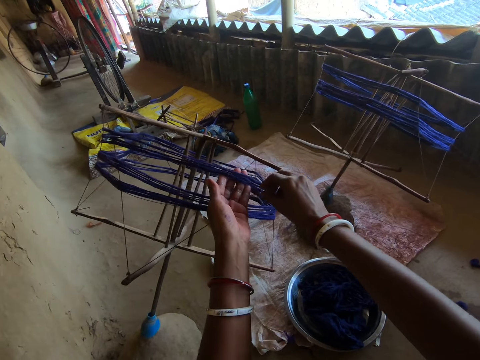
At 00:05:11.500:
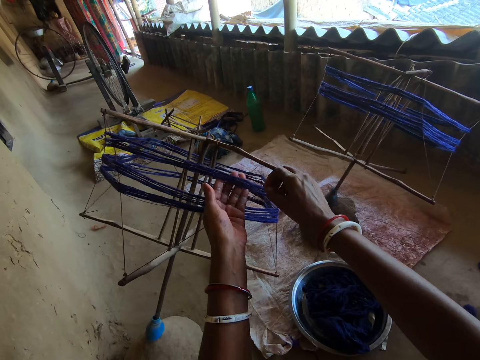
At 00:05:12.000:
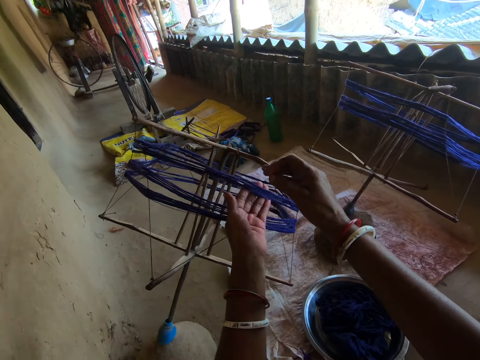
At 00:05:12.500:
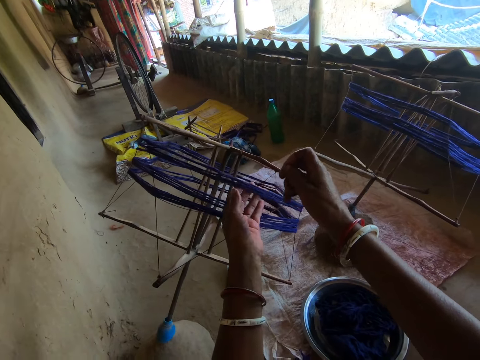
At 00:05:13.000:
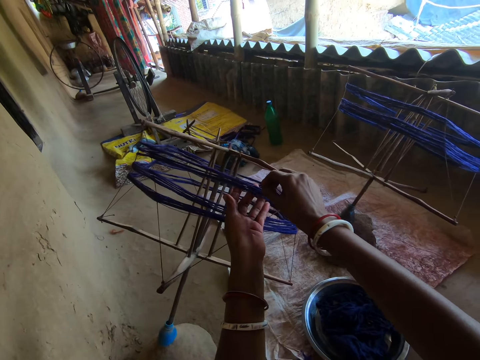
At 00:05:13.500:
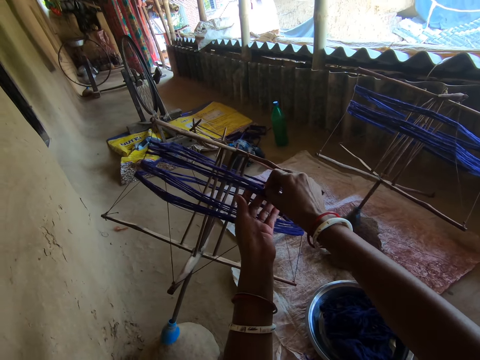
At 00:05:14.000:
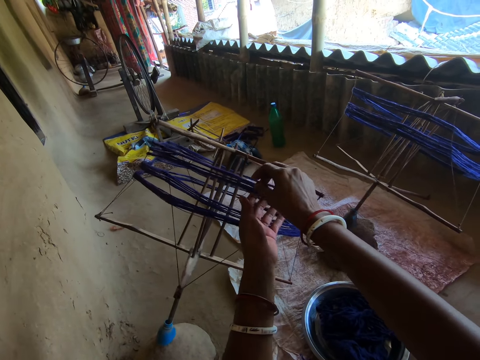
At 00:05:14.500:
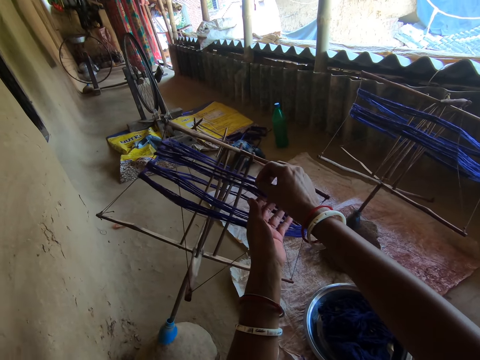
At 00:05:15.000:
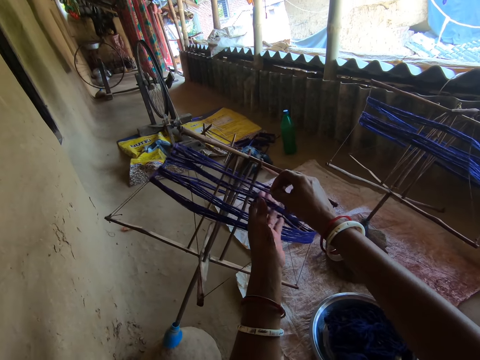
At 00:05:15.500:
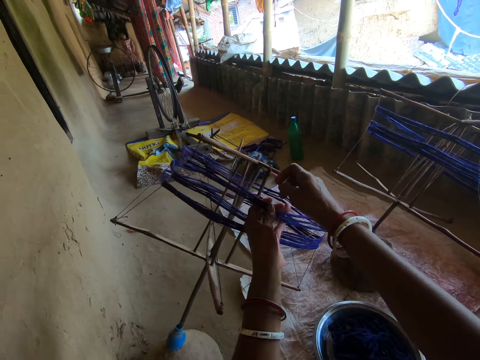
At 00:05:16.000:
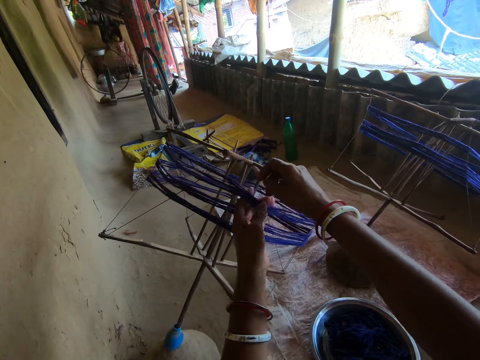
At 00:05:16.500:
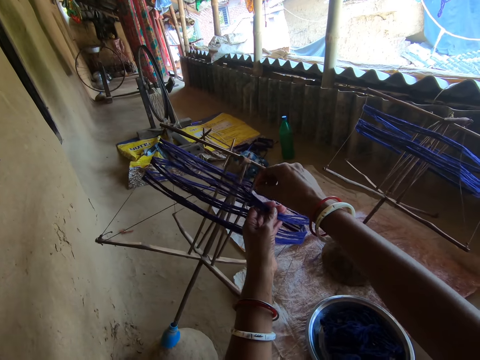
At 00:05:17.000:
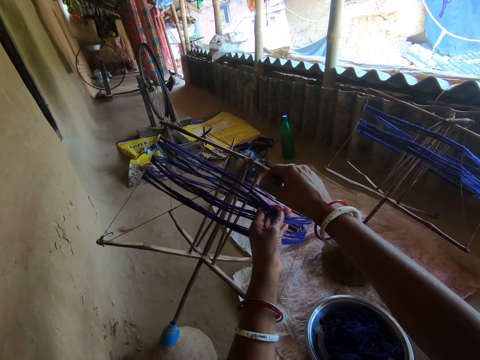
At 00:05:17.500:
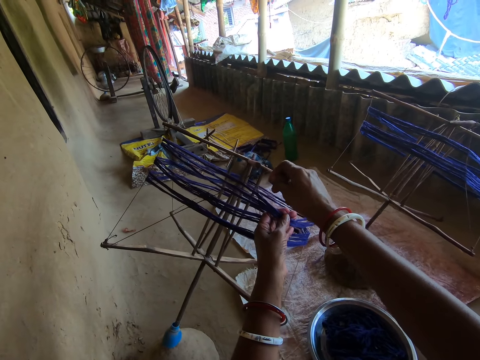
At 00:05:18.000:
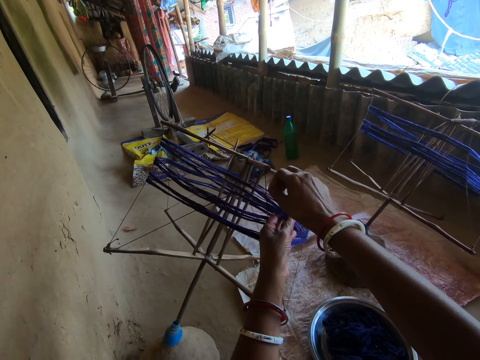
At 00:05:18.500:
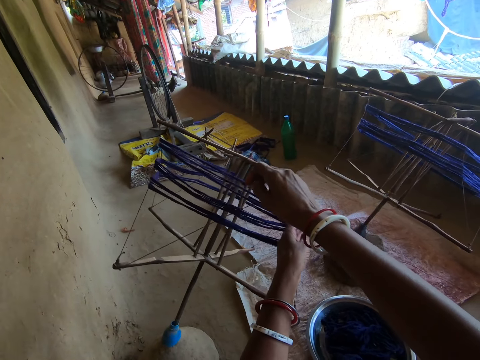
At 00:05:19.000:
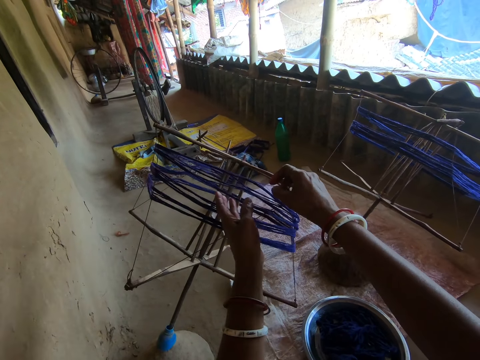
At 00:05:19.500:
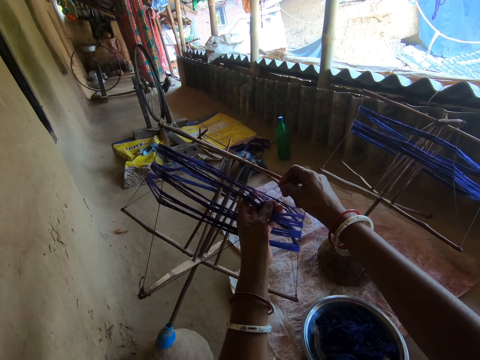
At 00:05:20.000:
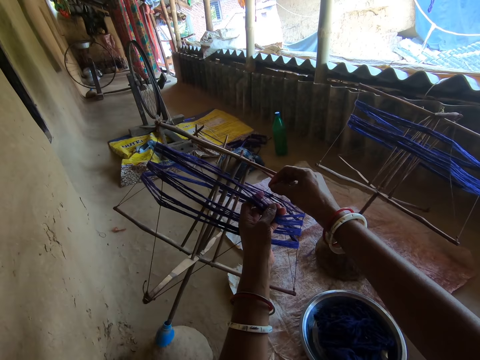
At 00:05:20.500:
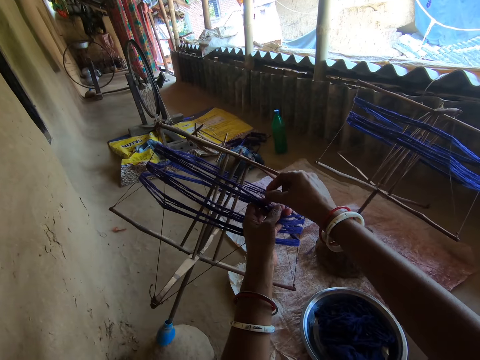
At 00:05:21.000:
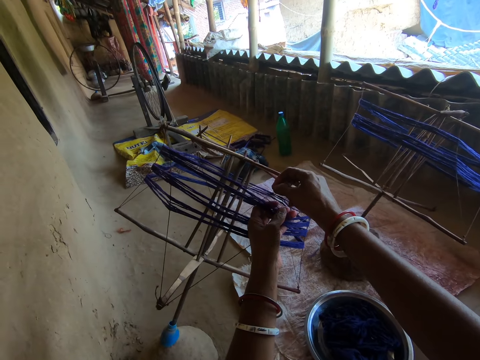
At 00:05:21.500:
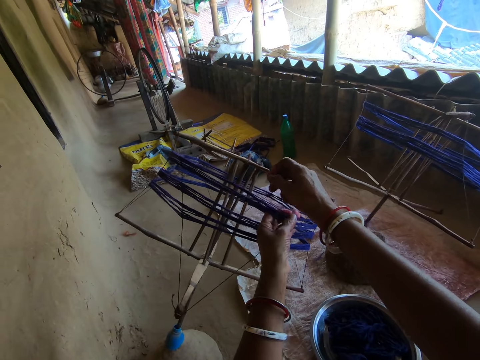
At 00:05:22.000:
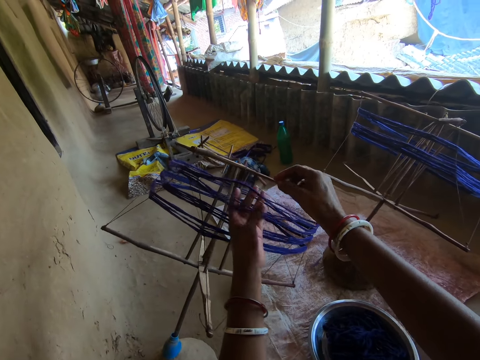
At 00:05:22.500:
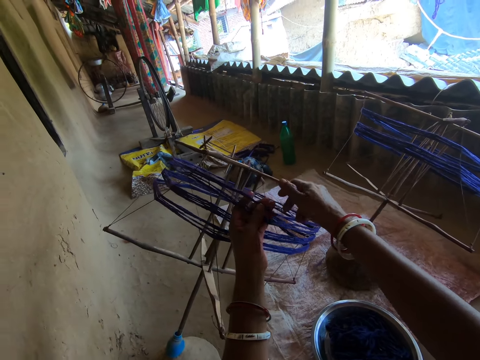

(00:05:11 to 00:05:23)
The camera wearer touches the thread with both hands. They pull the thread. They rotate something.

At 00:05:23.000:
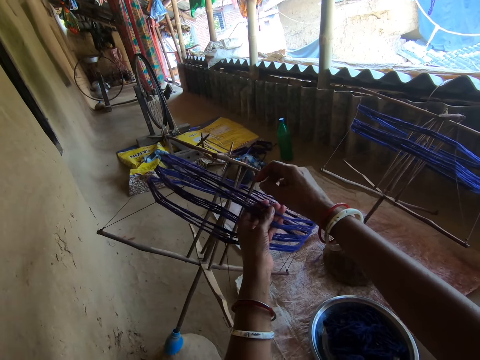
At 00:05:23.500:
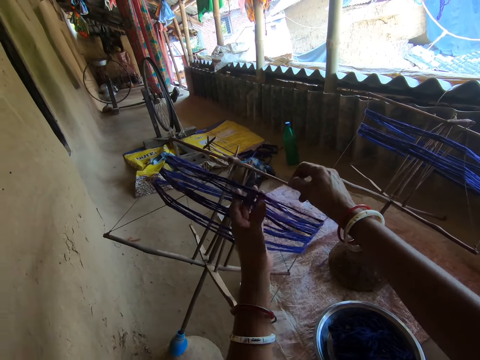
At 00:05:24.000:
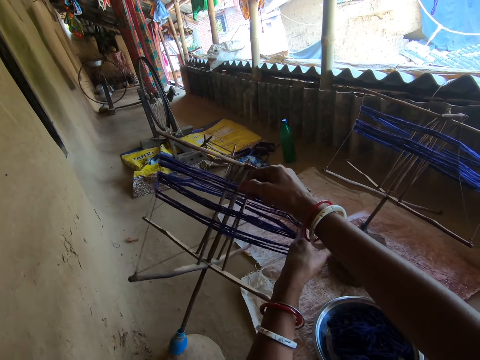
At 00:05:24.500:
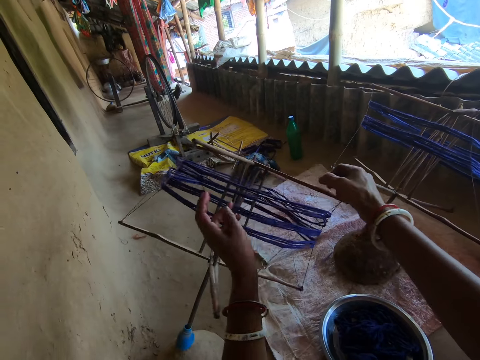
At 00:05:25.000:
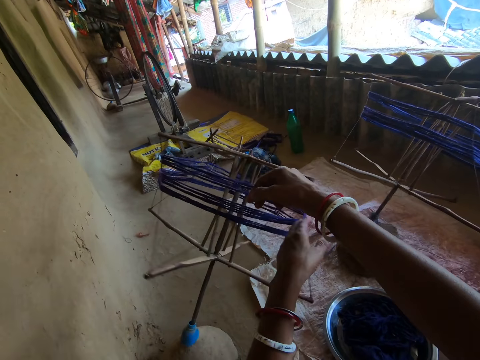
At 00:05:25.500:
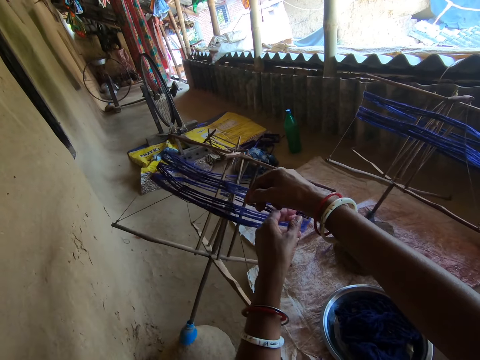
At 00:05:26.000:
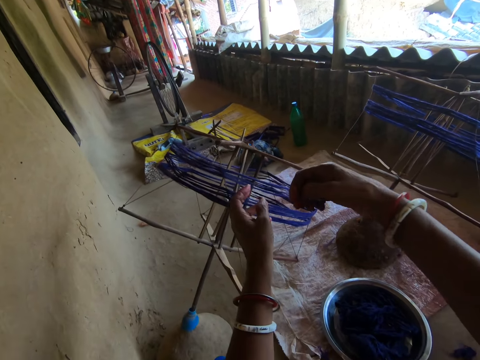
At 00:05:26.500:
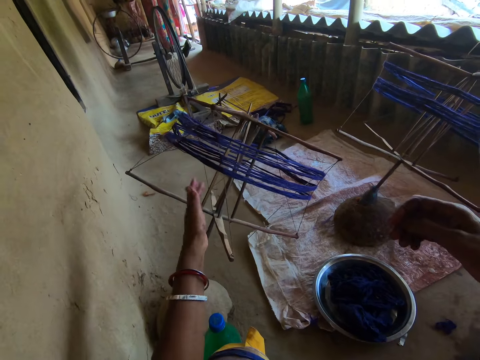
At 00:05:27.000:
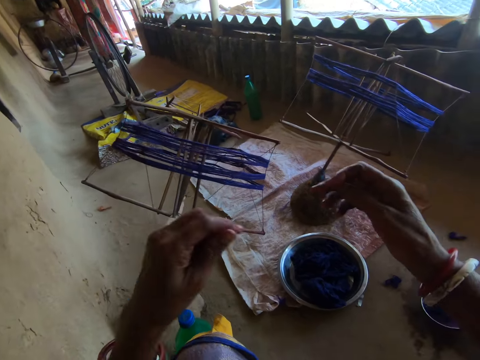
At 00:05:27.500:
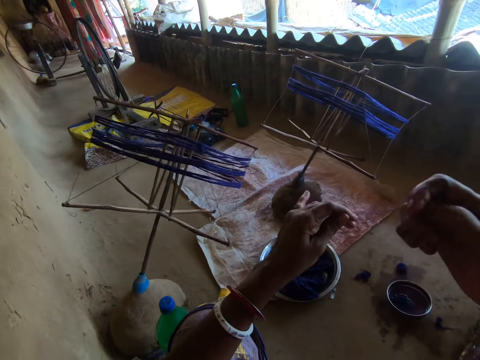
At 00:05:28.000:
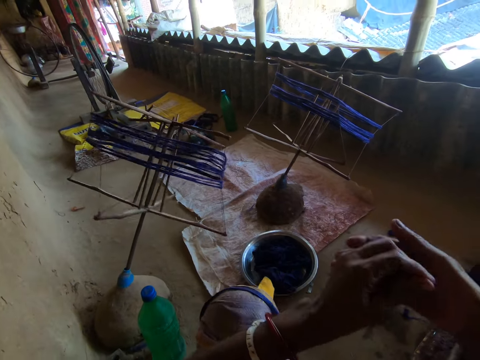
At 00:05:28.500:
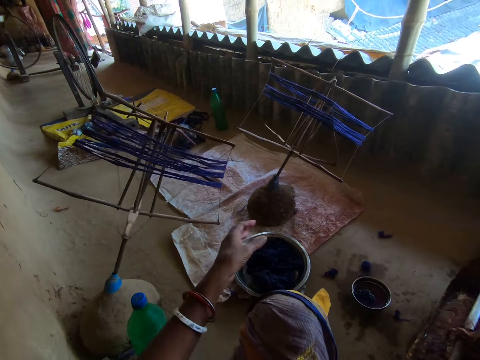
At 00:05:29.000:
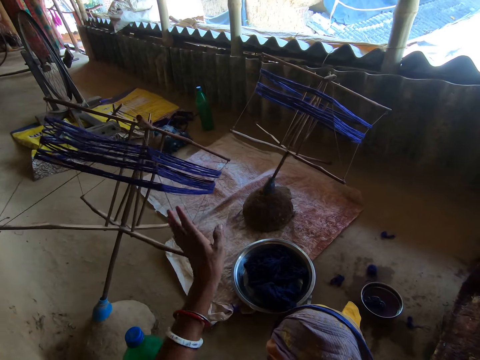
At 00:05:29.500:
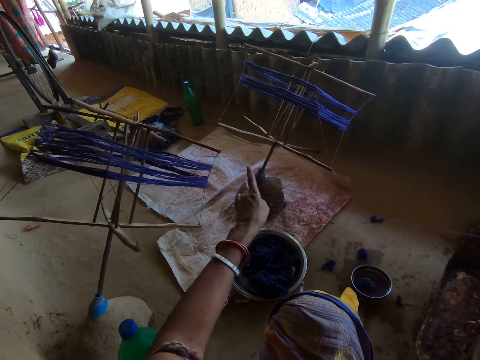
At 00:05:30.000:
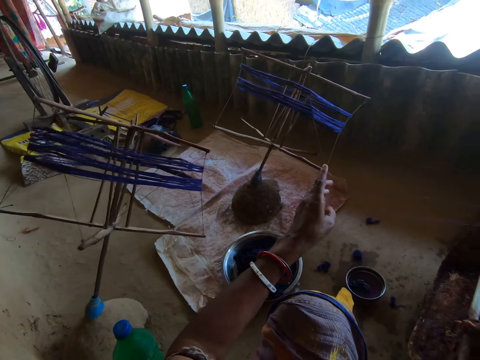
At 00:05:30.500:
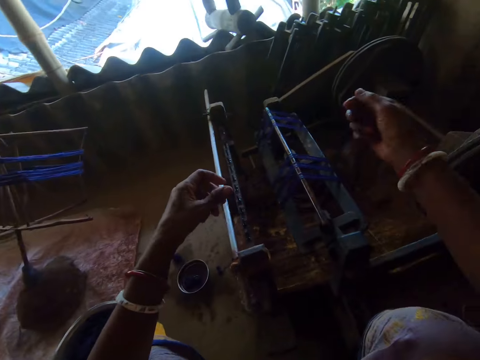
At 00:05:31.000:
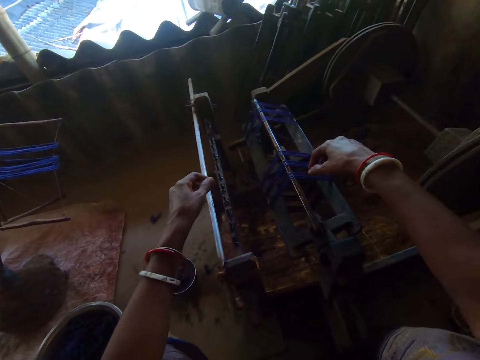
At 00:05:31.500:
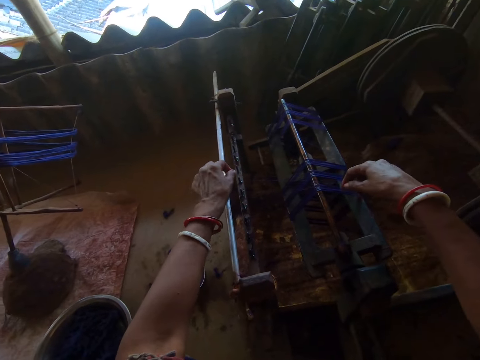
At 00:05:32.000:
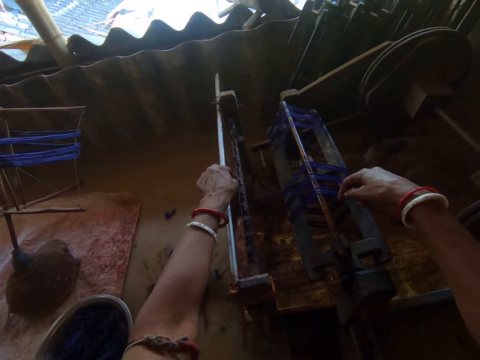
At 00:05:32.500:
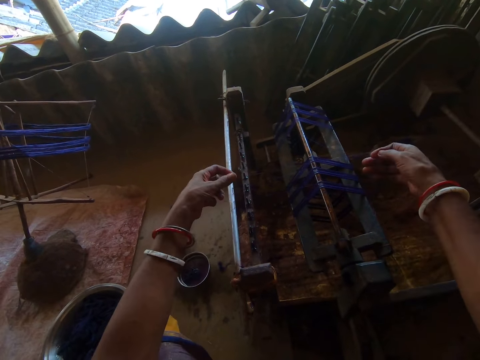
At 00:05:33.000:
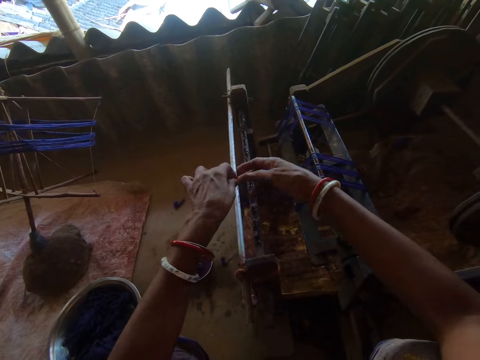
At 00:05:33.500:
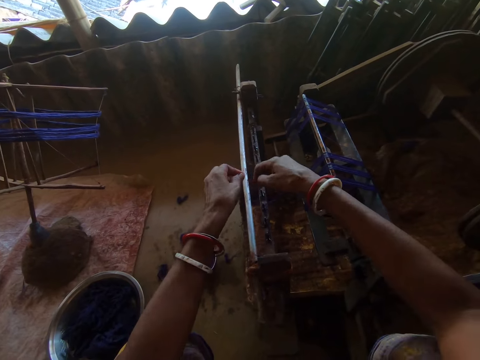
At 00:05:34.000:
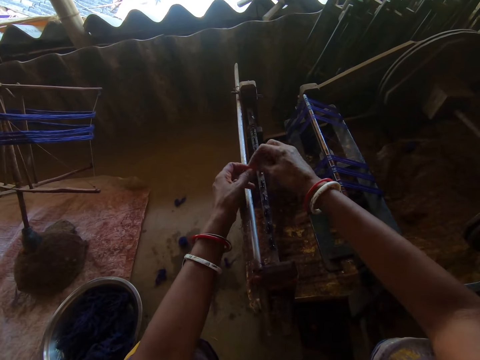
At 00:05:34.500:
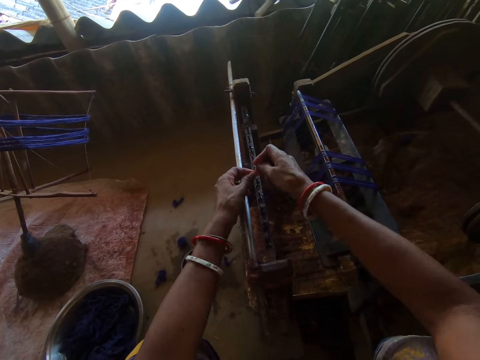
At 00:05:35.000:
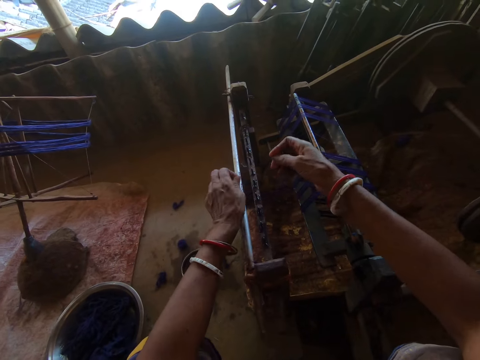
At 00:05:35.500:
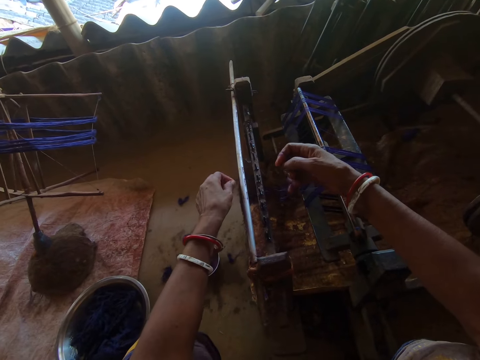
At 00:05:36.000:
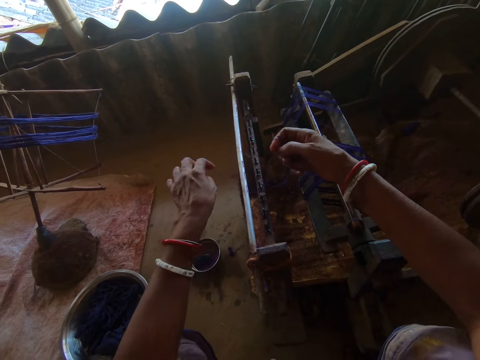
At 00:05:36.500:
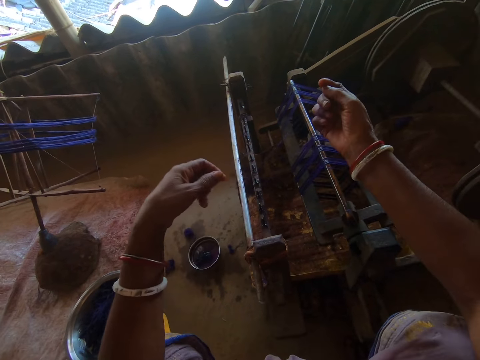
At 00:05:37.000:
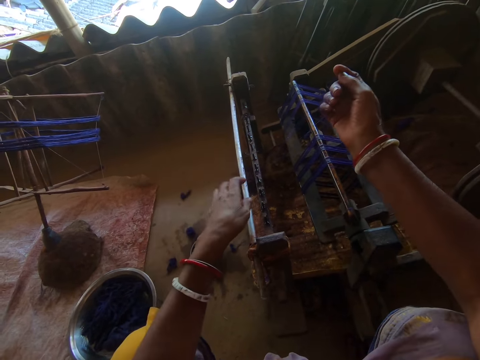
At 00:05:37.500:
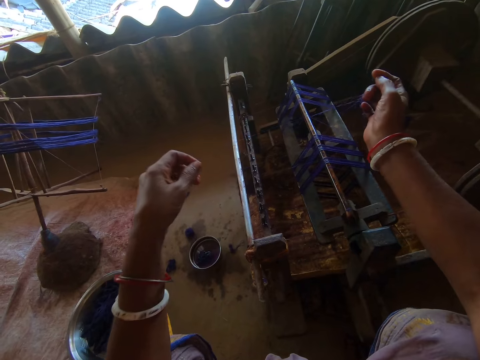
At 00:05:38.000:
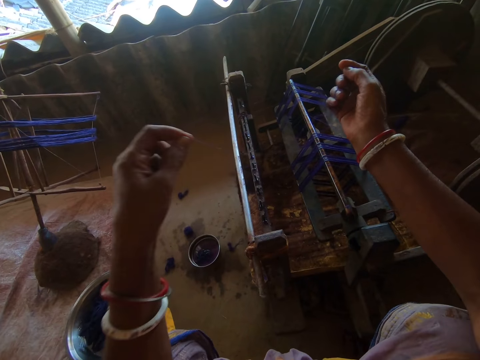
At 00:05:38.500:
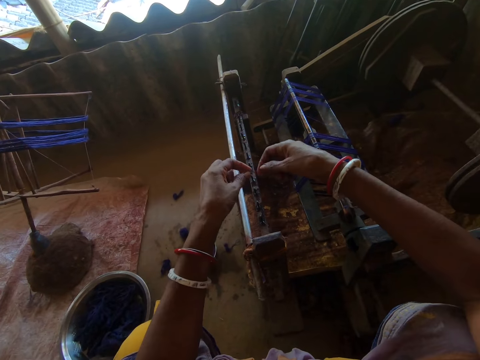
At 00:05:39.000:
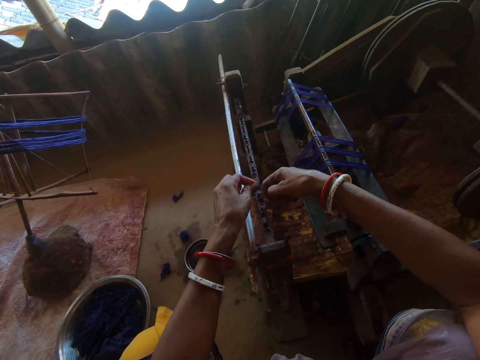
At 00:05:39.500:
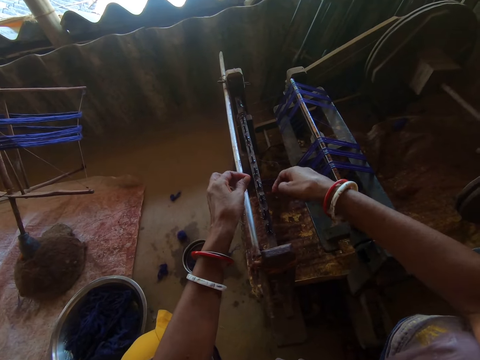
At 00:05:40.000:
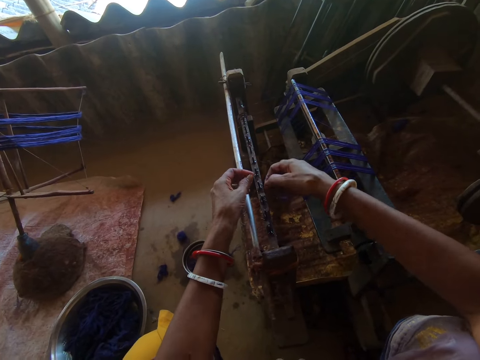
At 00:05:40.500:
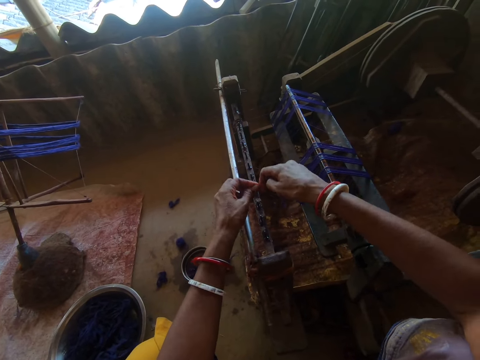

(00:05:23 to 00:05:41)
The camera wearer holds a thread. They pull the thread with both hands. They put the thread on the handloom machine. They tie the thread on something. They pull something. They tie the thread on something.
